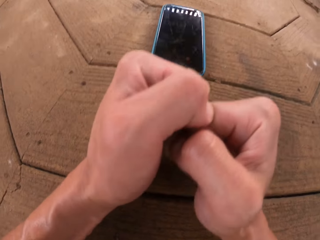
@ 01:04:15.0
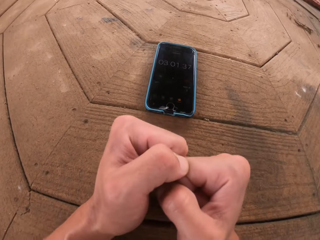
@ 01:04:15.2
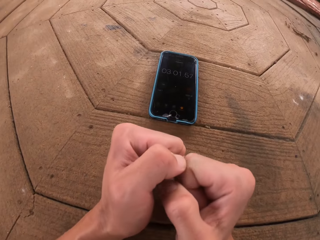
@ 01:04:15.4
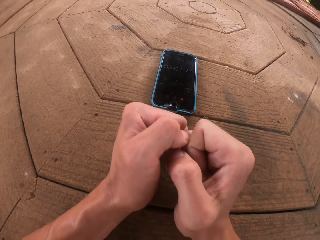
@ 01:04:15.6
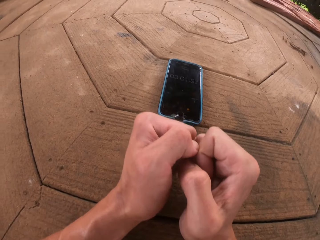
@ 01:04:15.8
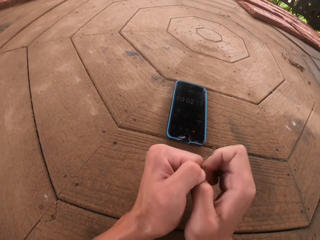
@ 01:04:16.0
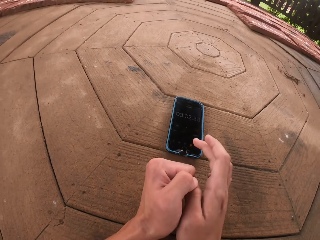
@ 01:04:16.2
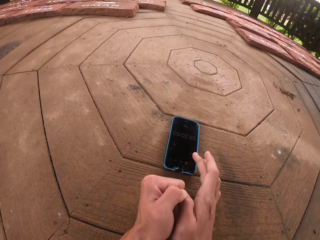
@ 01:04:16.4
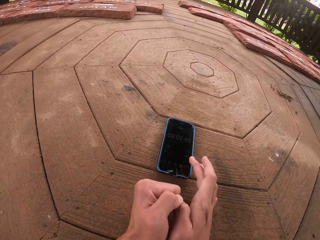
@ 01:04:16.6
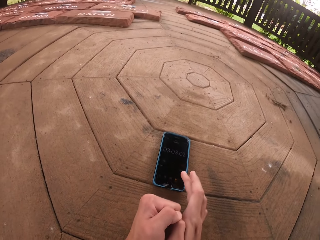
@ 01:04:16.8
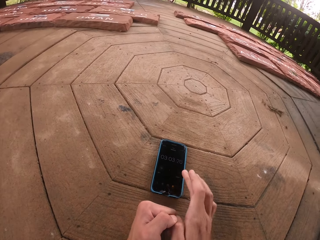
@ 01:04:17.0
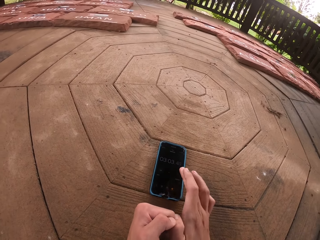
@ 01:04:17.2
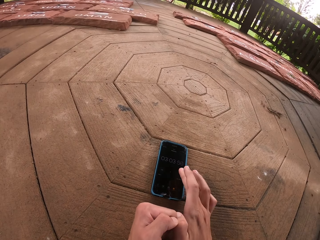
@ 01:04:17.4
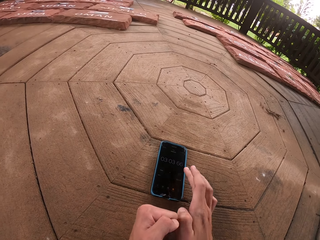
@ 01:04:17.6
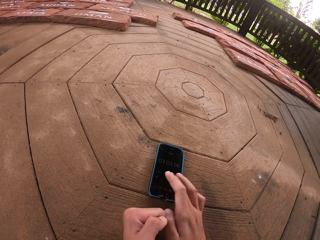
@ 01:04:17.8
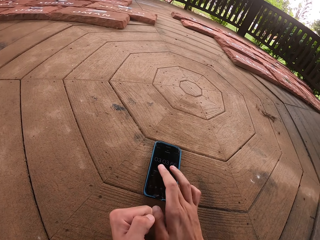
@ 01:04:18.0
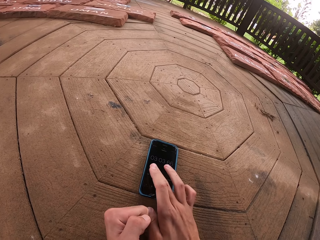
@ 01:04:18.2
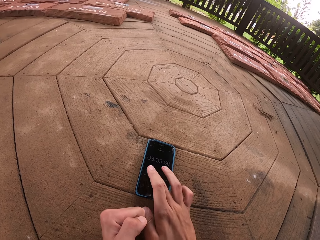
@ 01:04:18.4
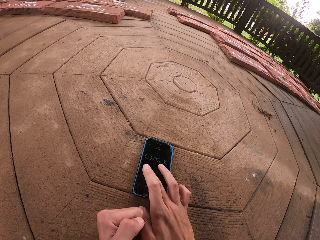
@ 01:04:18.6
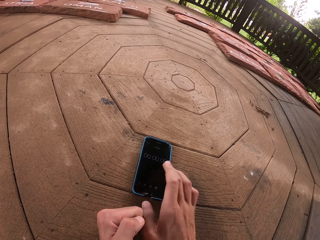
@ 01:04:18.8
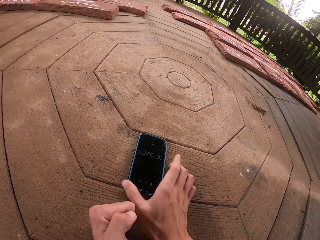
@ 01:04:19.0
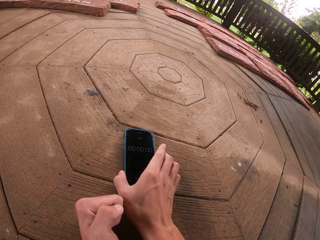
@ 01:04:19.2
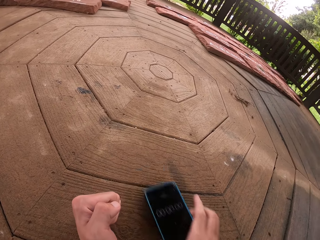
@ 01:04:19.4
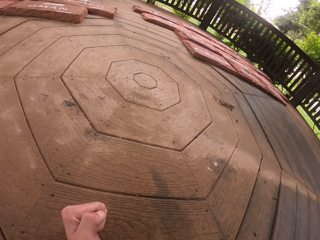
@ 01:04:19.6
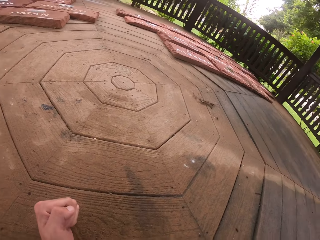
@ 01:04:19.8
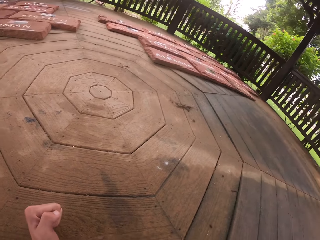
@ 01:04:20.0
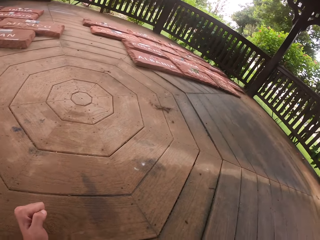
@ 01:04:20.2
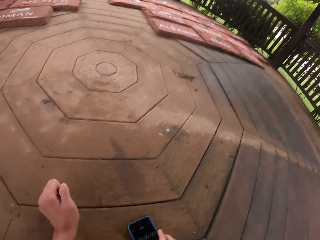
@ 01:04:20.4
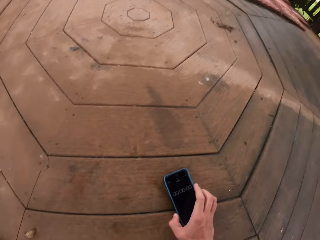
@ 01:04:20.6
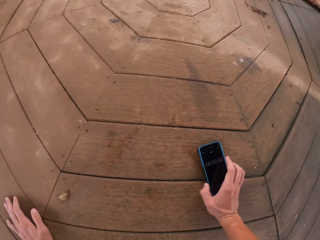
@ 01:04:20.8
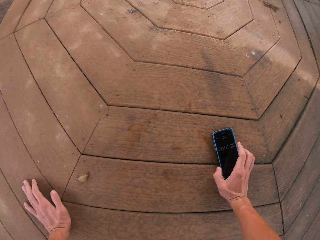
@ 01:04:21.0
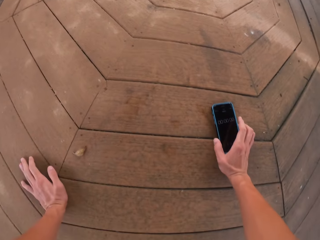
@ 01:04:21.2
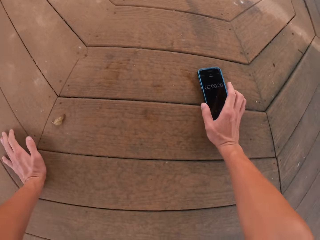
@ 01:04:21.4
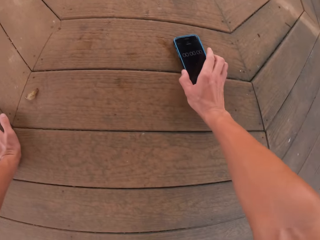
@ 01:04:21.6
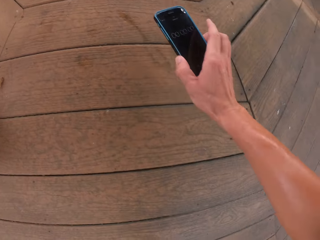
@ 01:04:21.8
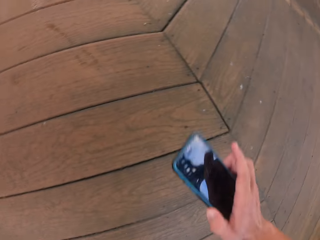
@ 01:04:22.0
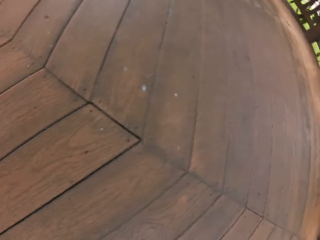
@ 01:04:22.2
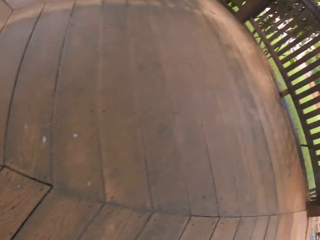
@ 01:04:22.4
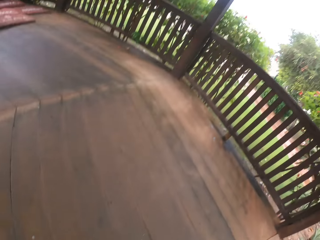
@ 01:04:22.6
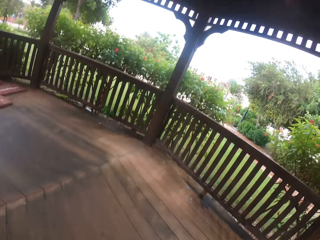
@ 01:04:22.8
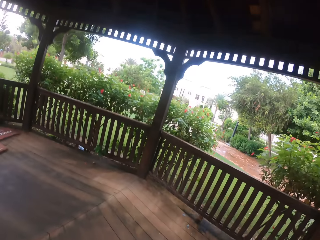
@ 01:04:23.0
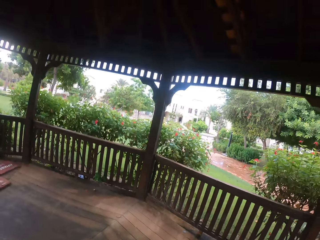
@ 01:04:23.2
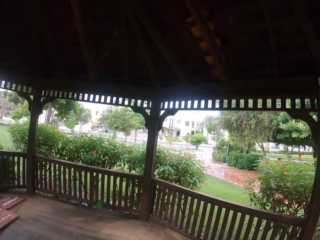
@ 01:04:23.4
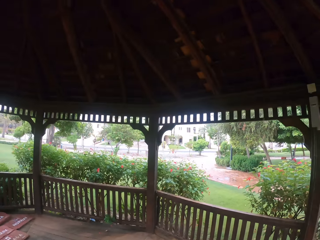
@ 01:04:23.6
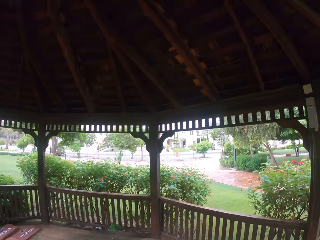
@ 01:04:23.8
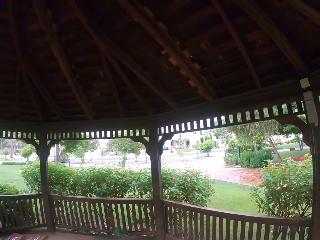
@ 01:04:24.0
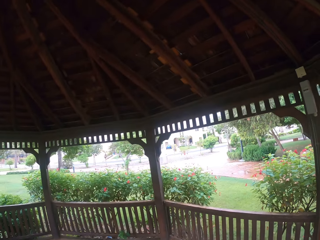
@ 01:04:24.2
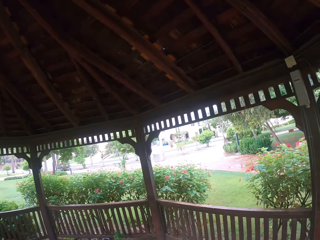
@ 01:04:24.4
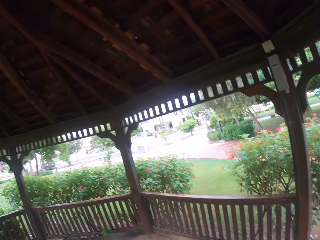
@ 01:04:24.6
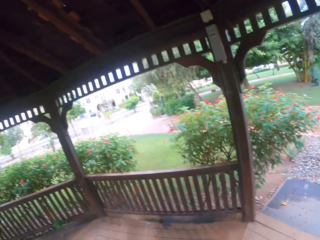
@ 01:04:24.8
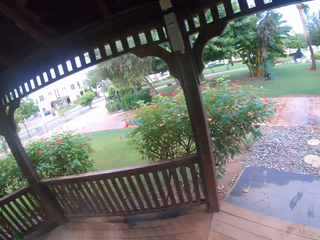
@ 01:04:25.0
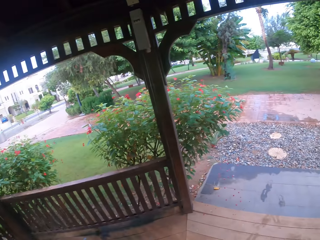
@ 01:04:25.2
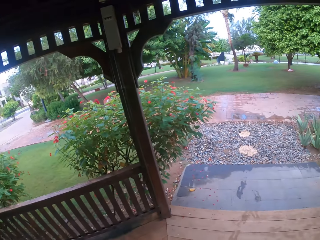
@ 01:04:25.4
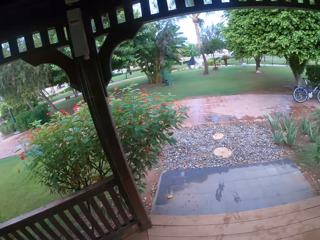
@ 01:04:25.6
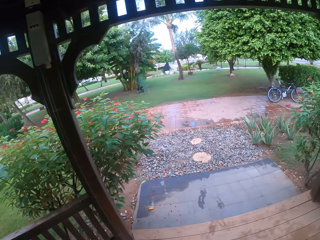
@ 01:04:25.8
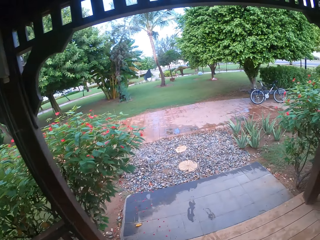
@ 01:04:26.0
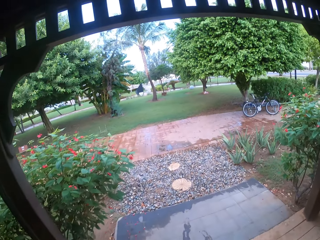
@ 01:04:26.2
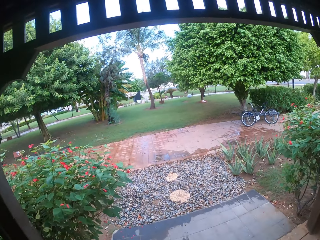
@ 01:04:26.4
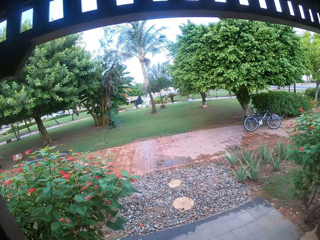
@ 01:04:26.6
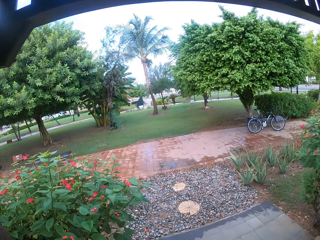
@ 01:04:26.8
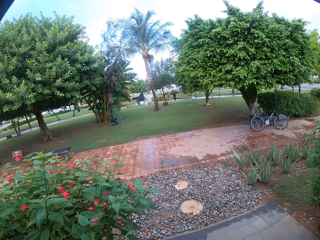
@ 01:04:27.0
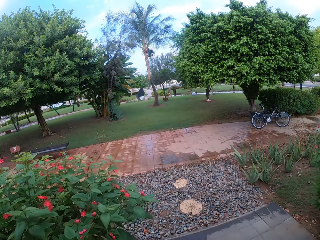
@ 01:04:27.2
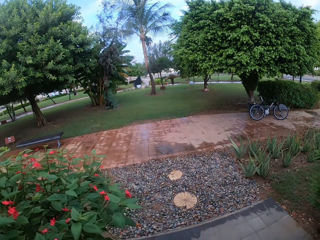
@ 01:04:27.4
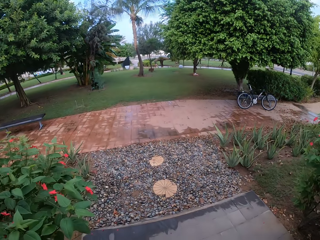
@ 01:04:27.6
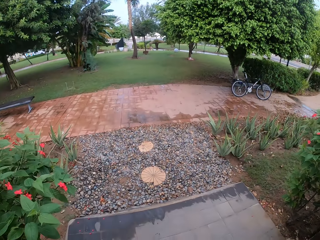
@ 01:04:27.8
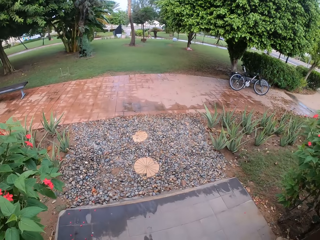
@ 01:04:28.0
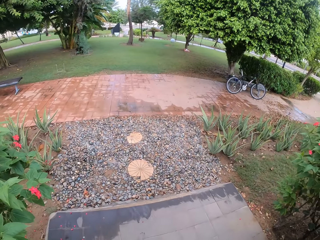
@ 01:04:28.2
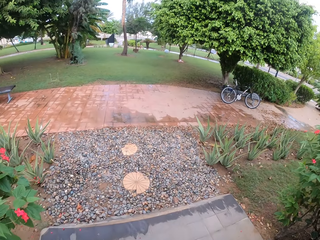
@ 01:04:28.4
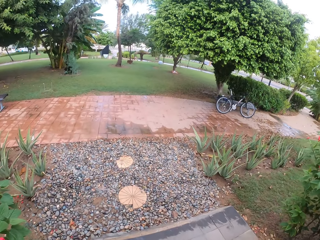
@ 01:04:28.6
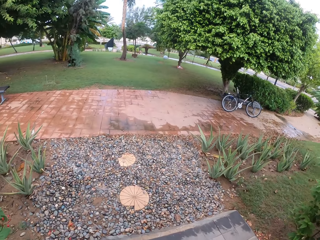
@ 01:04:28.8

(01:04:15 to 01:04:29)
The camera wearer taps the cell phone on the floor. He operates his phone with his hand. He picks up the cell phone on the floor. He stands up. He walks towards his bike in the park.

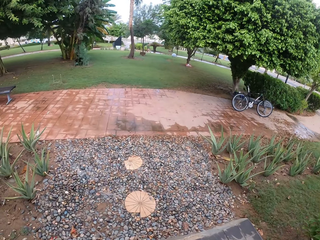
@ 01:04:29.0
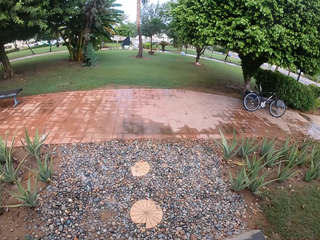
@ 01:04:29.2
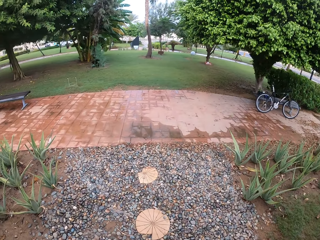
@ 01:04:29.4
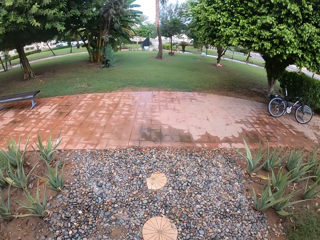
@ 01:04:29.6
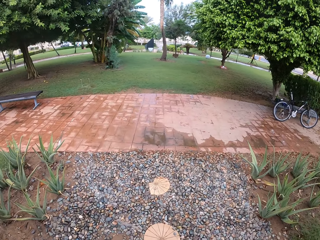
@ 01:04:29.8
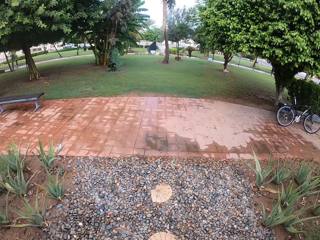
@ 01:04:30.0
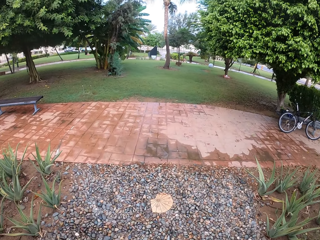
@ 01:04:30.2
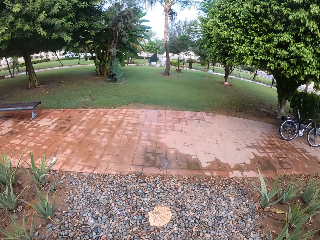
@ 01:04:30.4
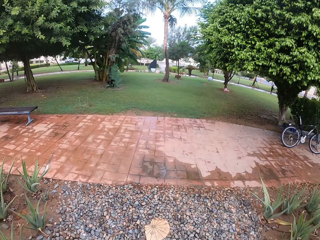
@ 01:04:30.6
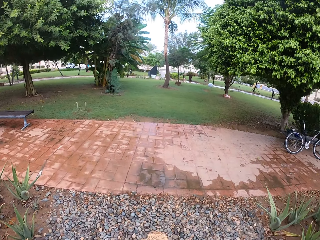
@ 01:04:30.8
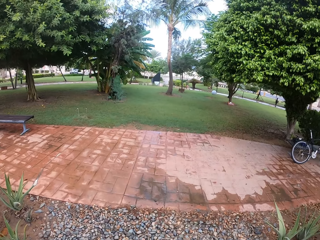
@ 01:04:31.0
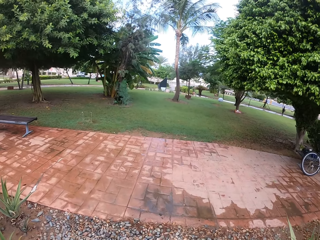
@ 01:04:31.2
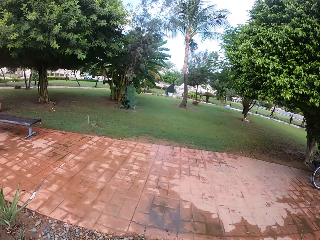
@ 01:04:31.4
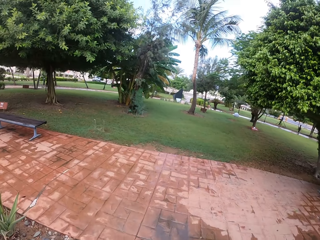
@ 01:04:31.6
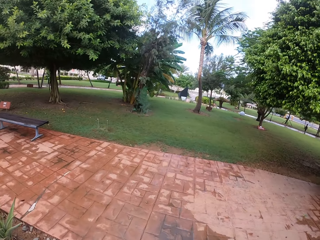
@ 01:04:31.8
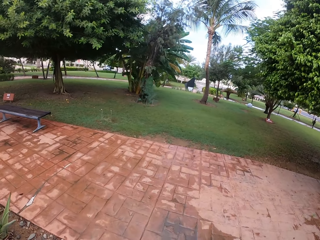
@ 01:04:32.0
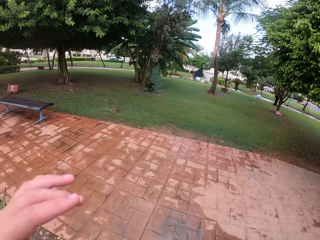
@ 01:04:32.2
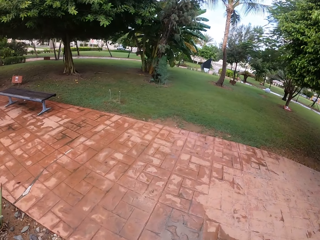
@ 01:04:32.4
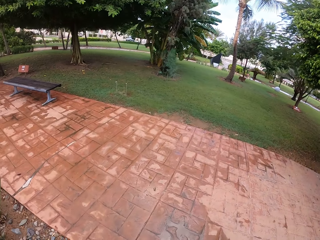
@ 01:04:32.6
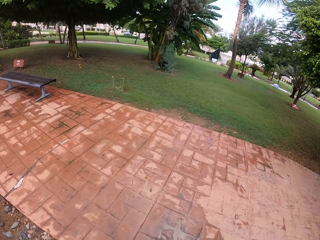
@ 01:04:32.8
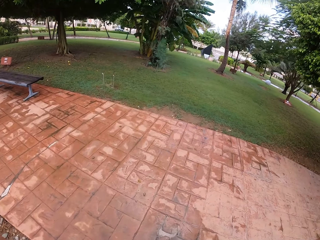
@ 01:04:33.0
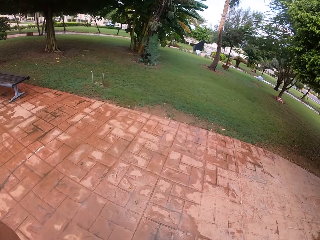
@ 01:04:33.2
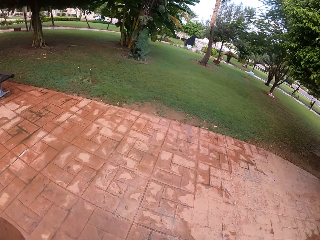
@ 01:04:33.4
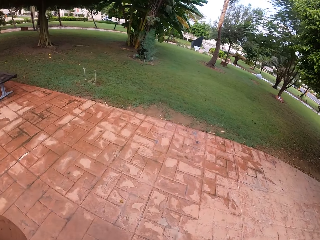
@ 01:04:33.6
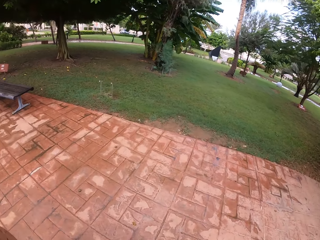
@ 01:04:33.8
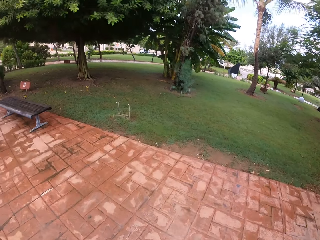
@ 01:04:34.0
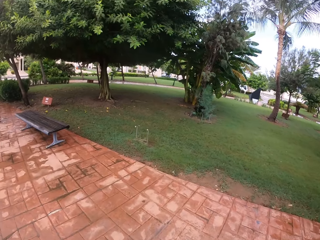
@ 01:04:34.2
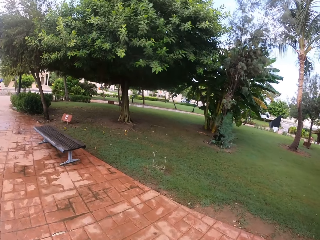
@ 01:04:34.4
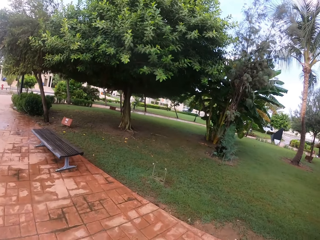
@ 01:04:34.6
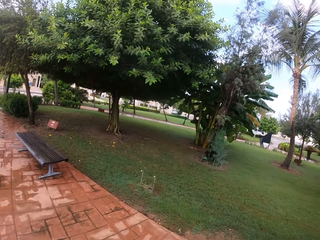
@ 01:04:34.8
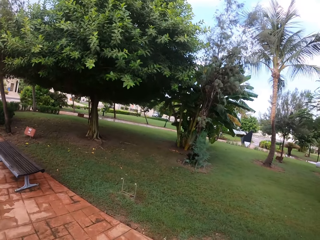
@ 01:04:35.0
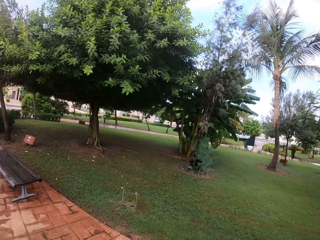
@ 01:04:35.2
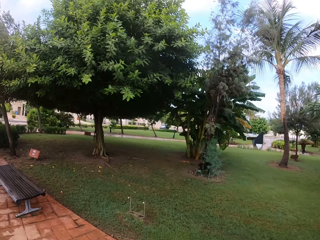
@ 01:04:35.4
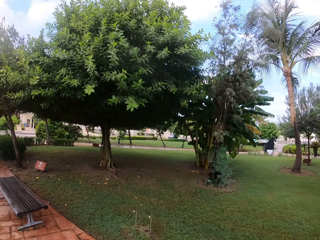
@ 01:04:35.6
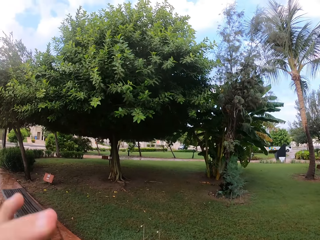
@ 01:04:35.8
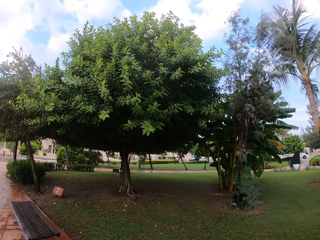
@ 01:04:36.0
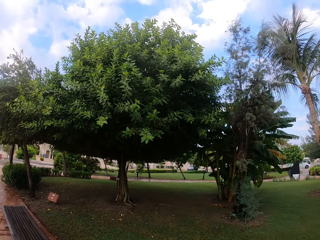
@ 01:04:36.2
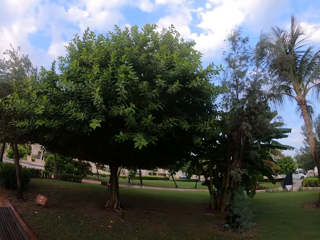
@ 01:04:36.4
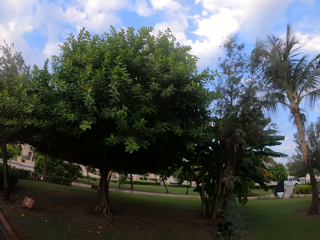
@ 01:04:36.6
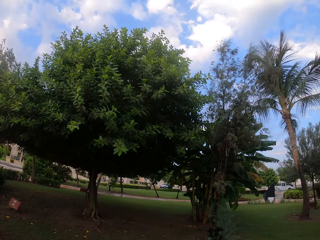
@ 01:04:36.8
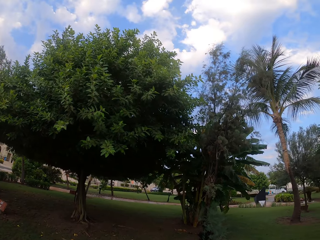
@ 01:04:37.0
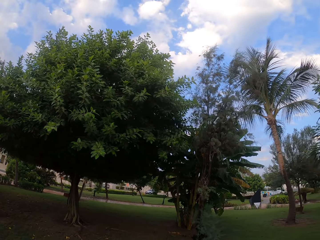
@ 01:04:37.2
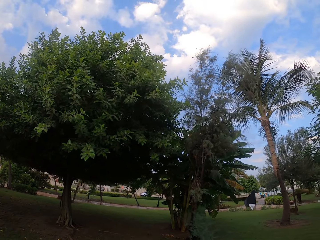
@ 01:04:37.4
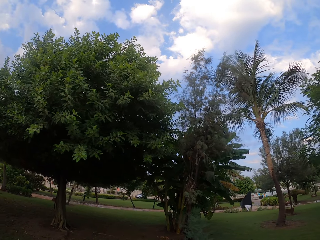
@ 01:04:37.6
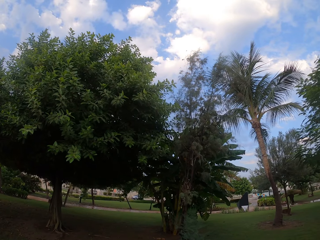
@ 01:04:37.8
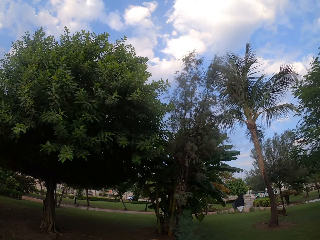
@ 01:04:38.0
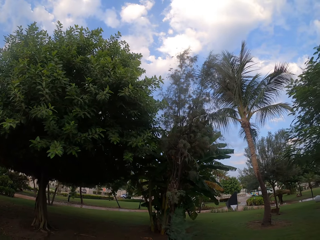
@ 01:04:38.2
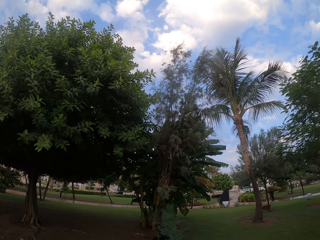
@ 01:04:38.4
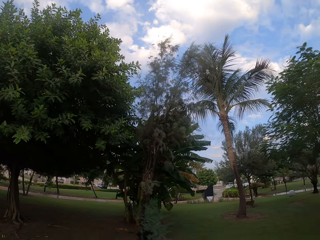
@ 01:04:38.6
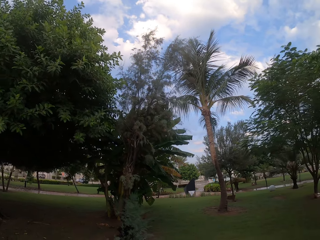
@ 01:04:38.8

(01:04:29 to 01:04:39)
The camera wearer stares at the tree.
